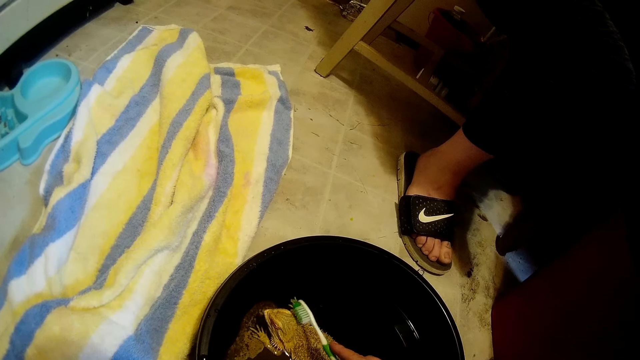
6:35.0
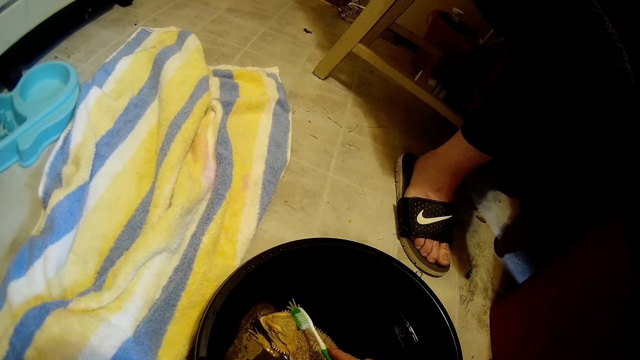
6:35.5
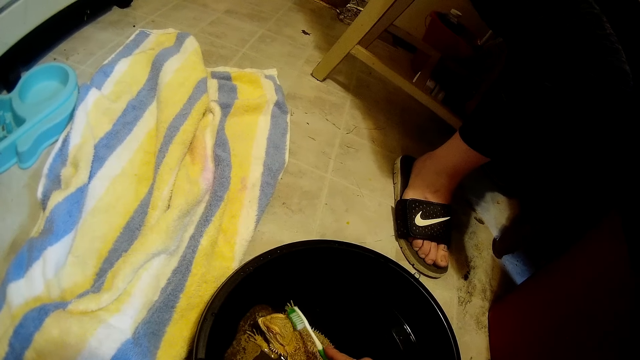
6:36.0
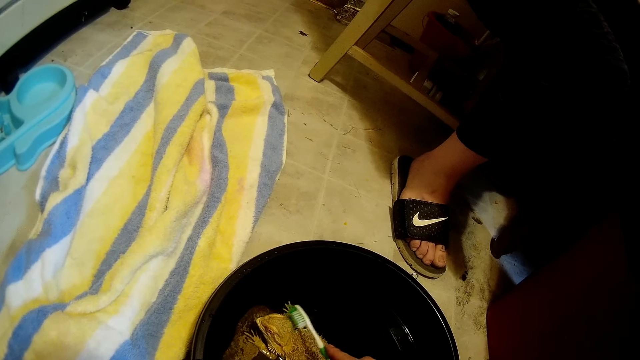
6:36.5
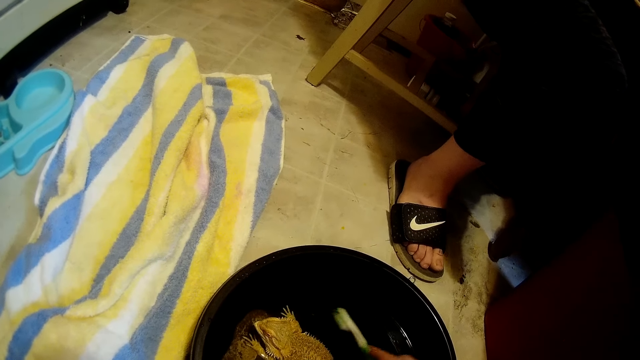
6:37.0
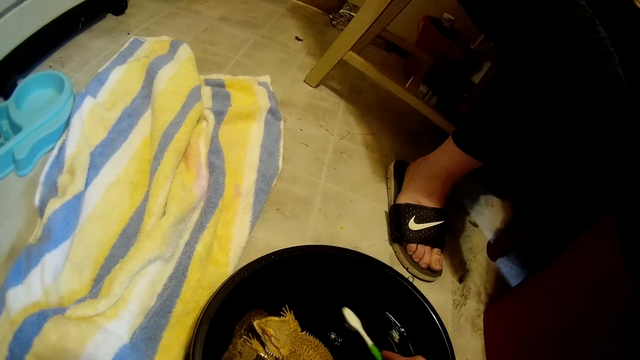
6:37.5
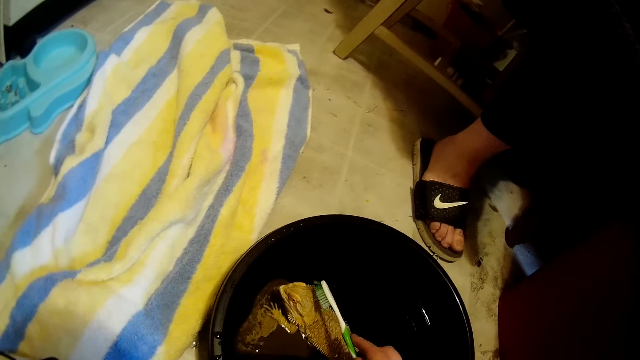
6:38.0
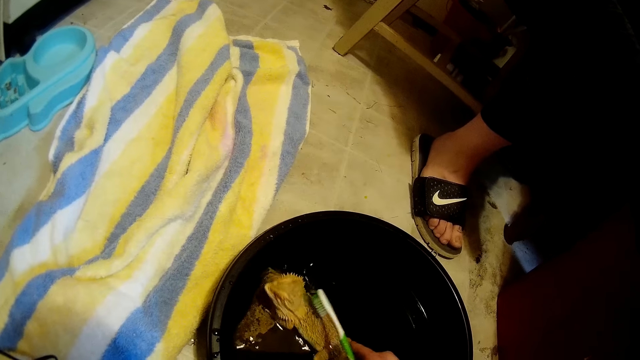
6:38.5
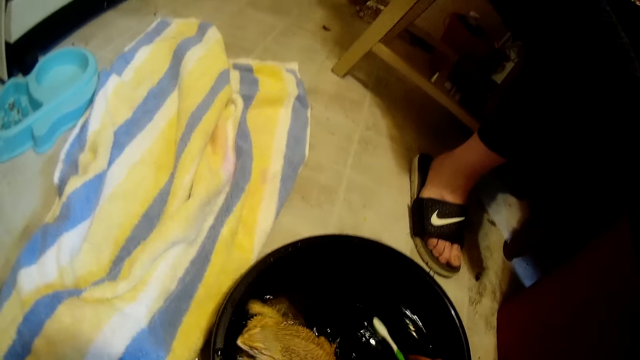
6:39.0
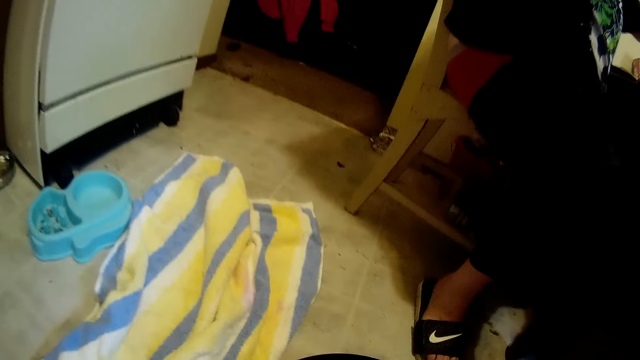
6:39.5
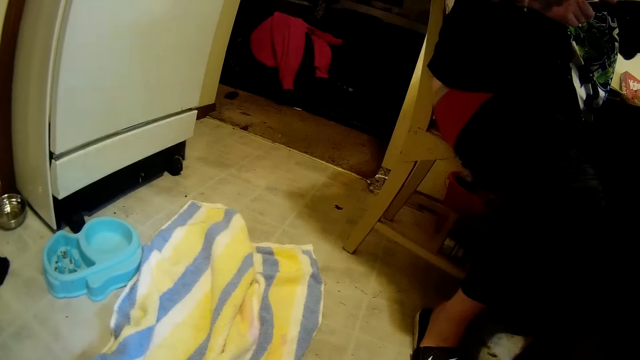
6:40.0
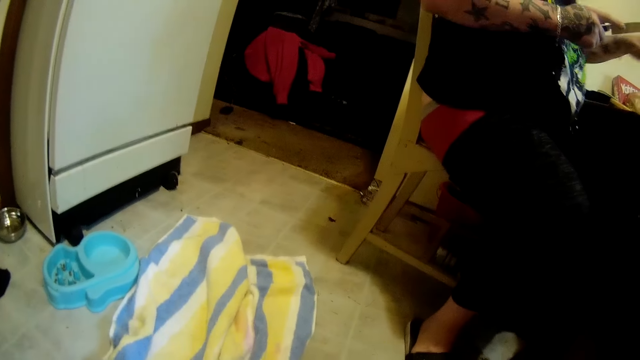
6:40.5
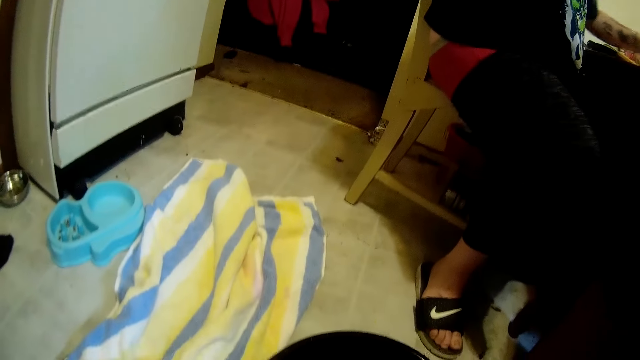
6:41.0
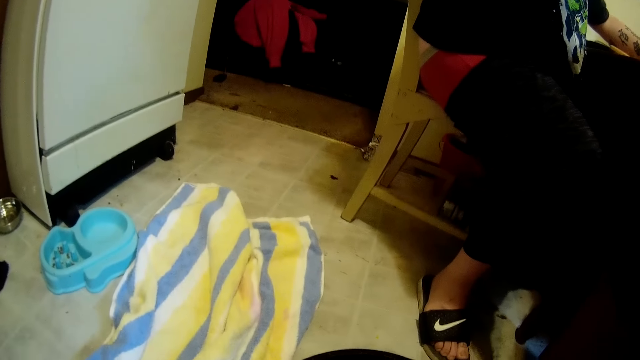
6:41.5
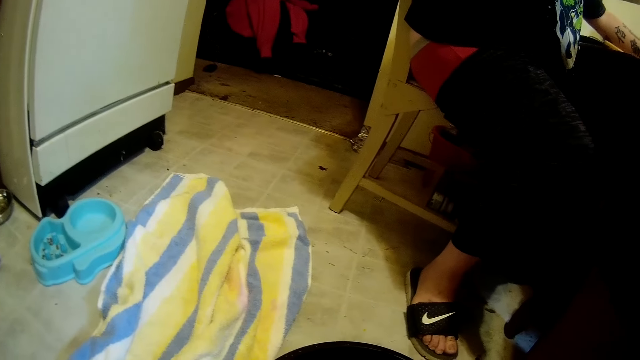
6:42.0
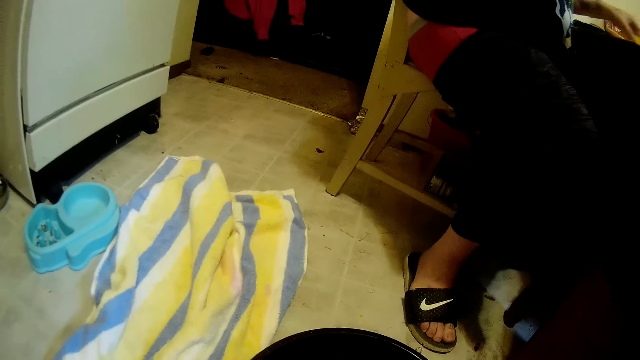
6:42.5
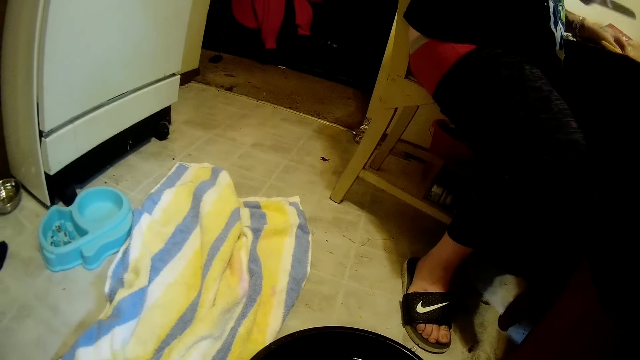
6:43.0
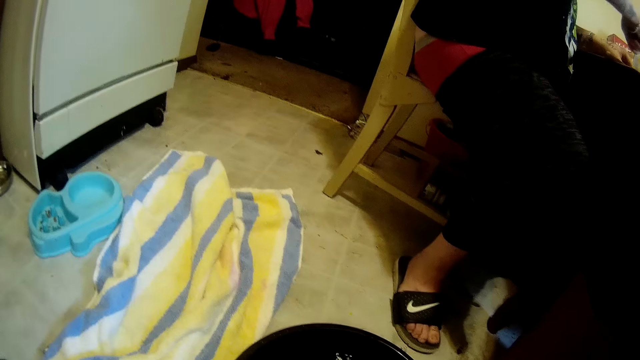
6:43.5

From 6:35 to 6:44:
The camera wearer puts the toothbrush in the black bowl on the ground with her right hand. She dips the toothbrush in water. She cleans the dragon lizard in the black bowl on the ground with the toothbrush on her right hand. She talks. A man holds a knife. The man slices pineapple on a table with the knife in his right hand.

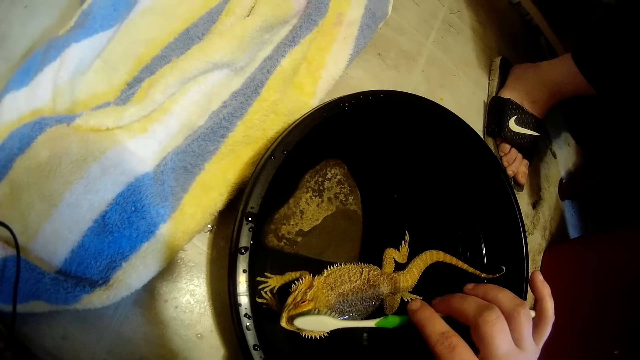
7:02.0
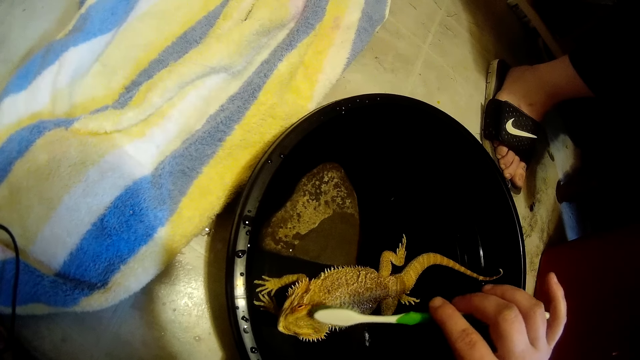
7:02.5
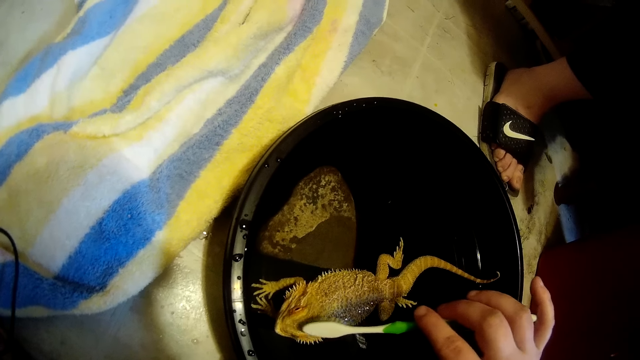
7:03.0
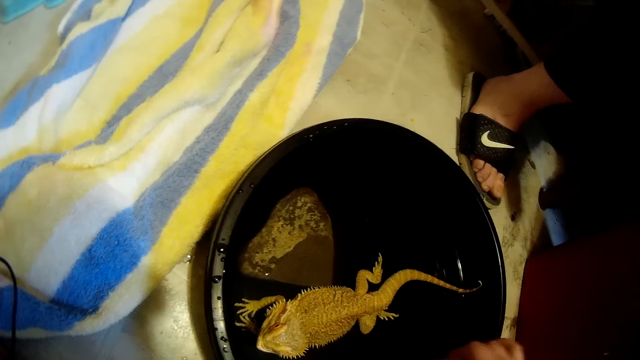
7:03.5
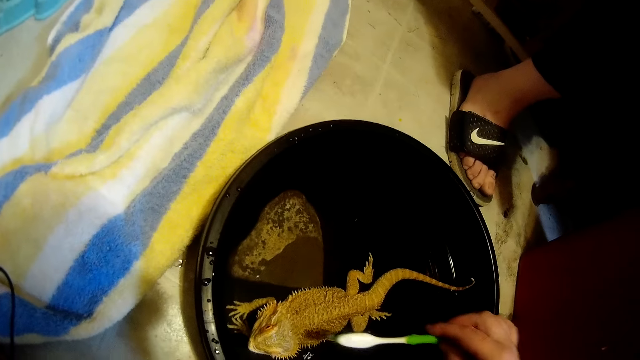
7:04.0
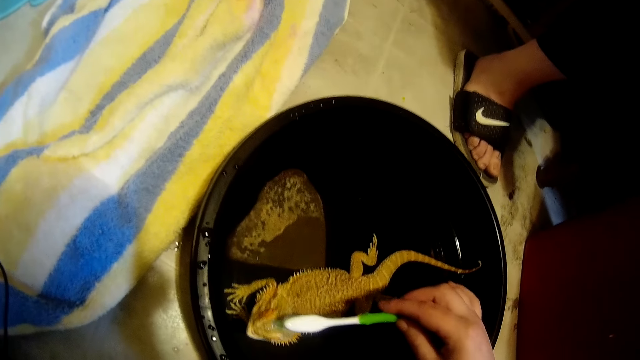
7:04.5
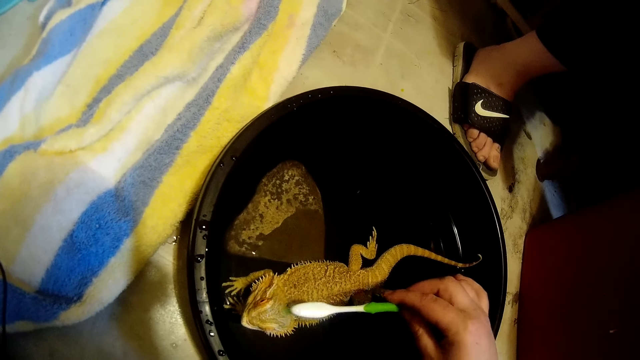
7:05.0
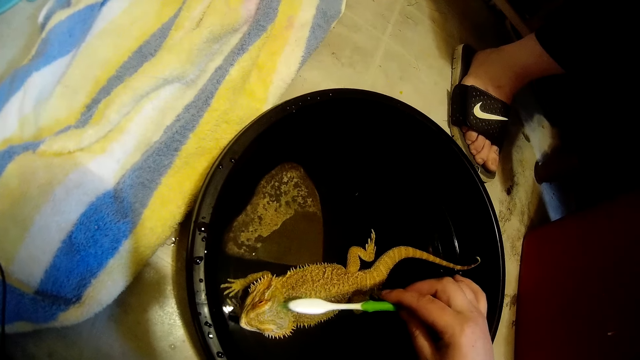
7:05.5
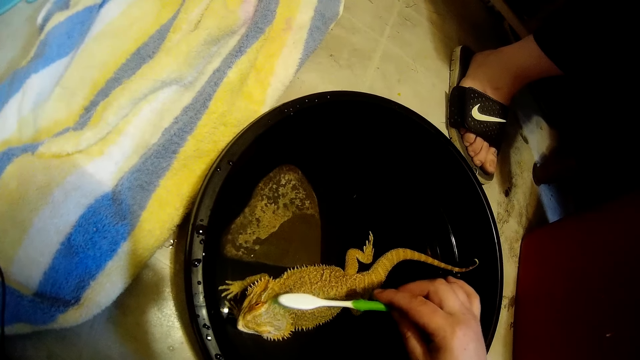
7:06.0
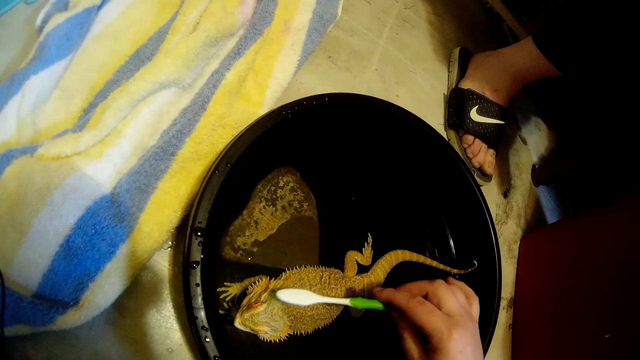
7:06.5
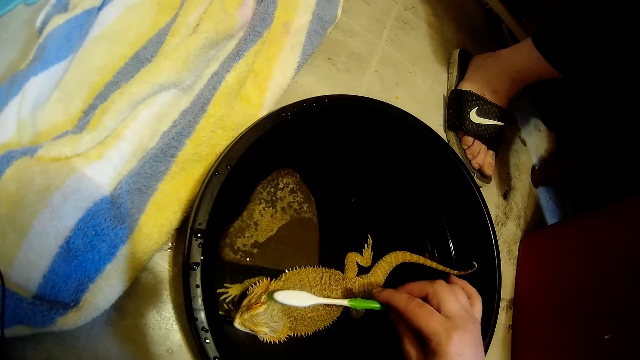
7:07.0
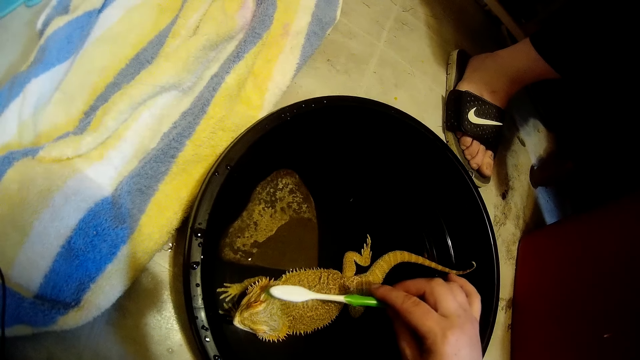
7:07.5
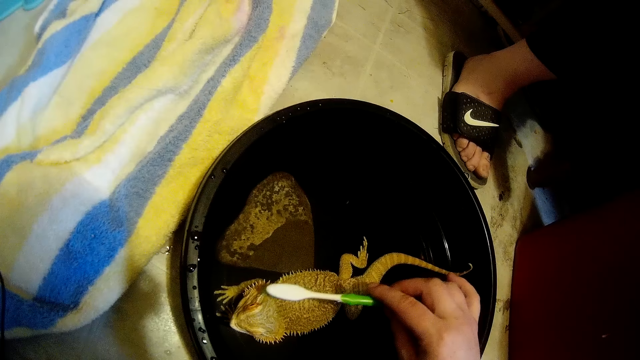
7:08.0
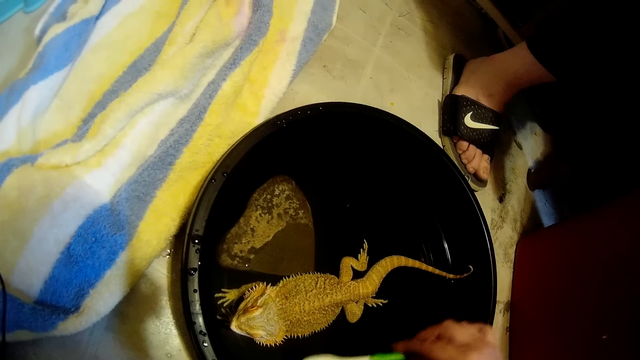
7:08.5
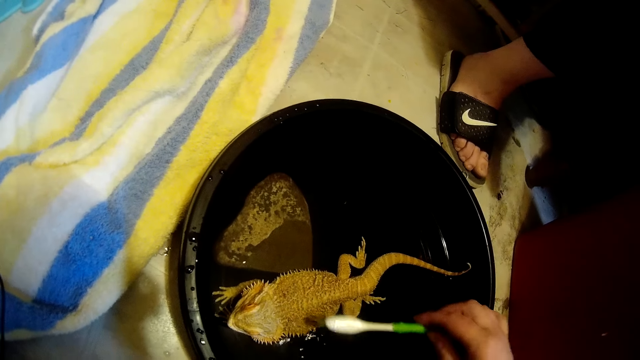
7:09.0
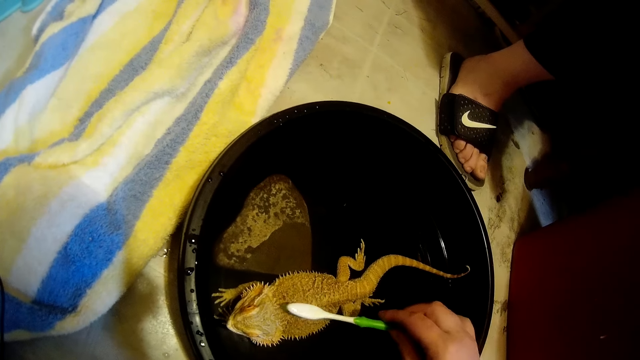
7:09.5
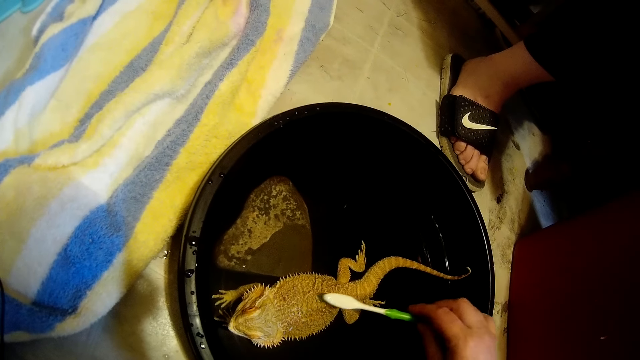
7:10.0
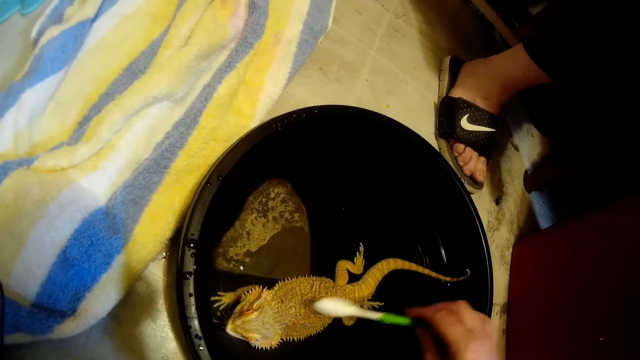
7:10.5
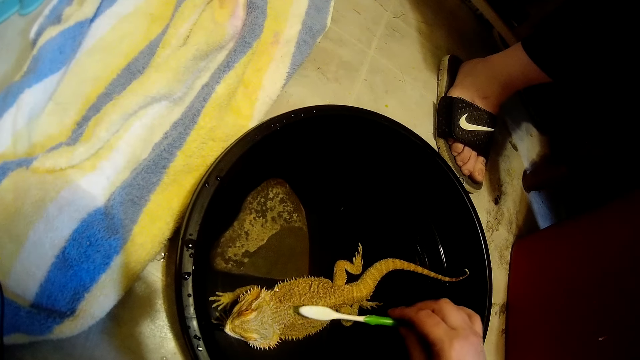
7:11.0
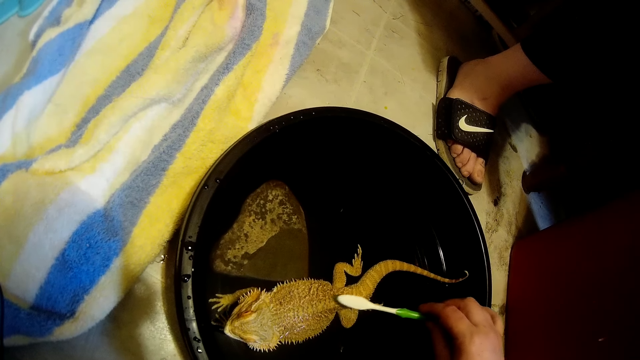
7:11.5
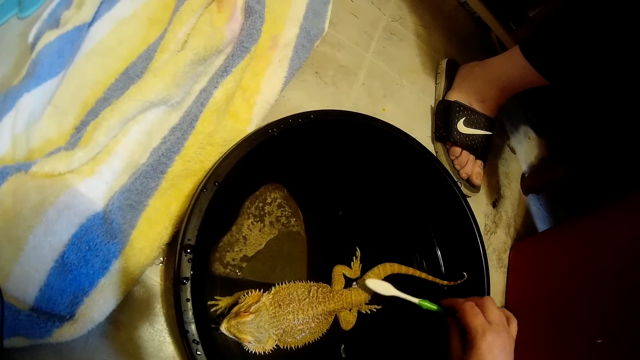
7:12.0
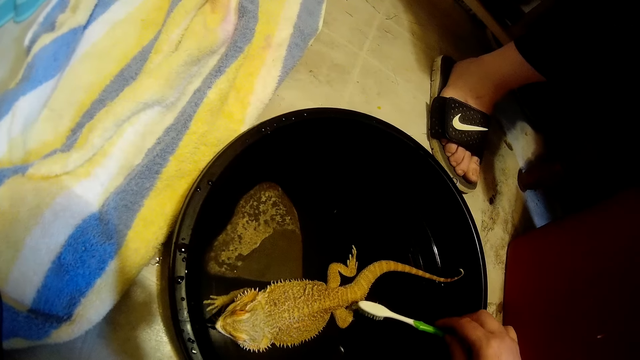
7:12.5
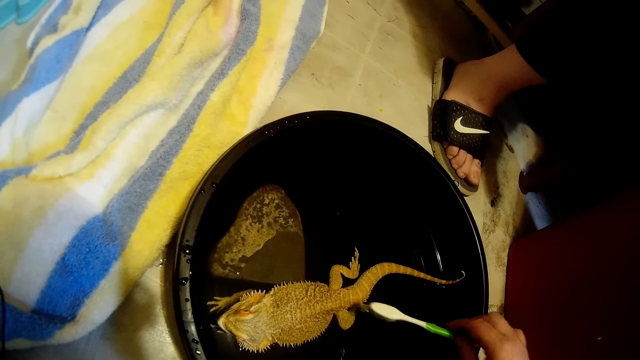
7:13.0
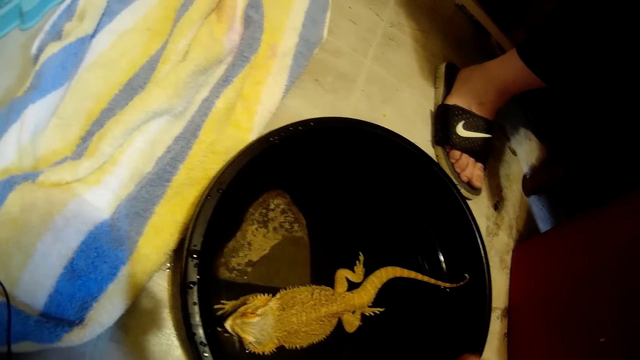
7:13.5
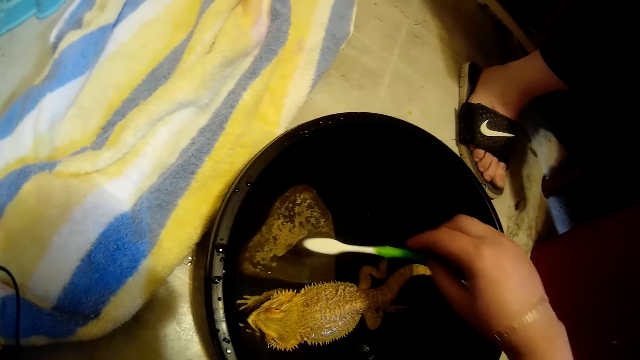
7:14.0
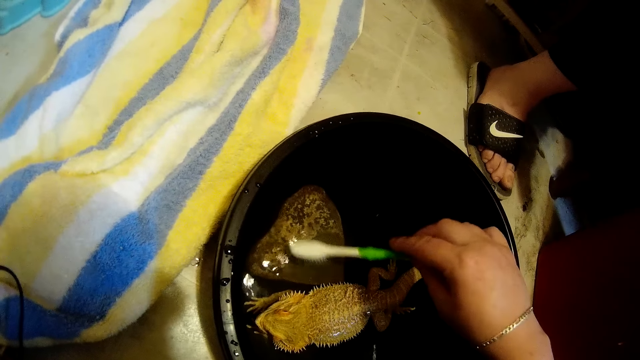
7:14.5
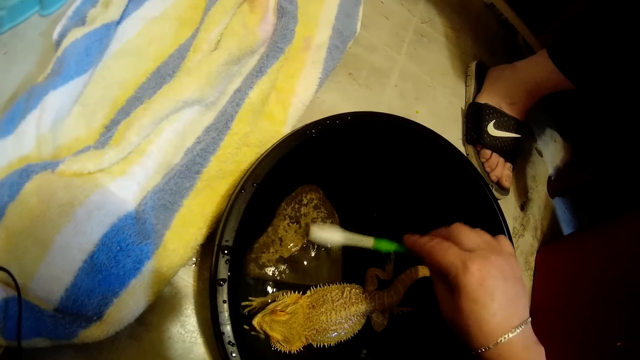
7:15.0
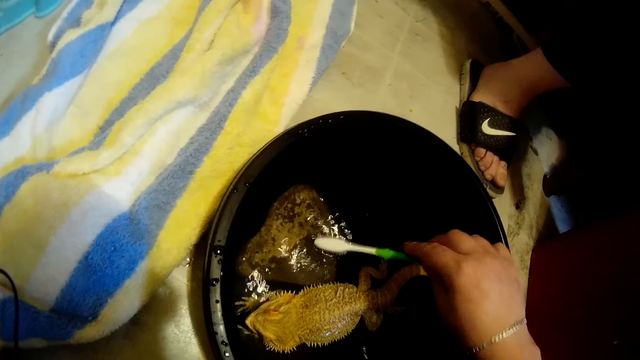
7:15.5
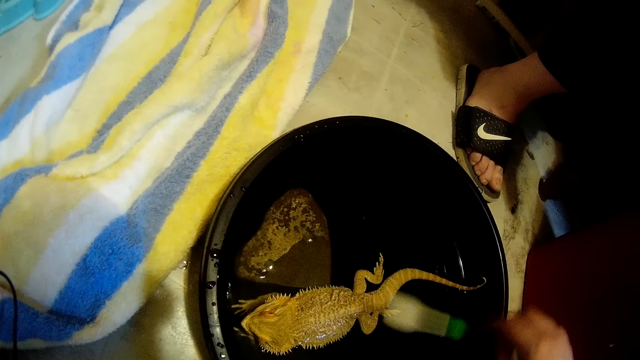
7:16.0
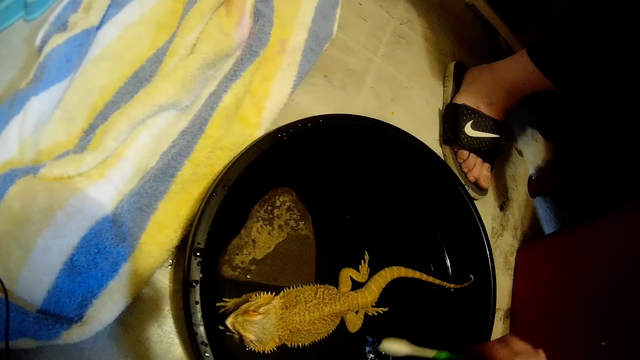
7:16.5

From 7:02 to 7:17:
The camera wearer talks. She puts the toothbrush in the black bowl on the ground with her right hand. She dips the toothbrush in water. She cleans the dragon lizard in the black bowl on the ground with the toothbrush on her right hand. She puts the toothbrush in the black bowl on the ground with her right hand. She immerses the toothbrush in water. She cleans the dragon lizard in the black bowl on the ground with the toothbrush on her right hand. She dips the toothbrush in water. She puts the toothbrush in the black bowl on the ground with her right hand.
